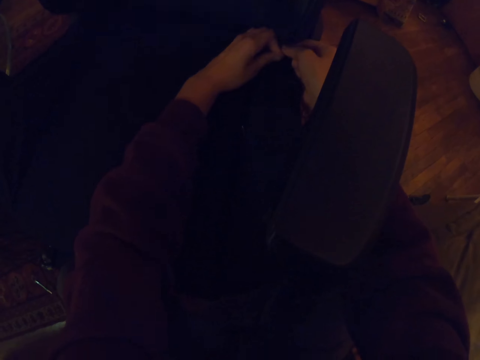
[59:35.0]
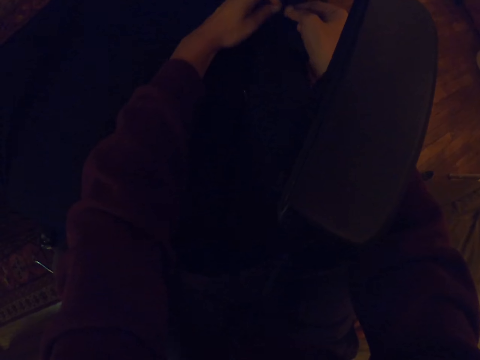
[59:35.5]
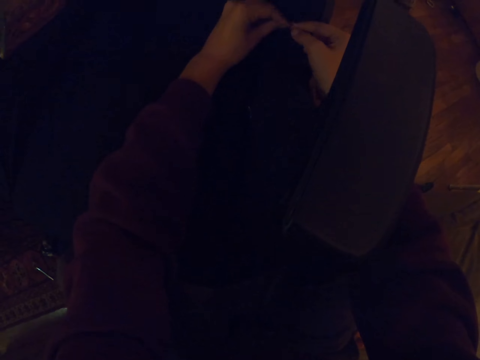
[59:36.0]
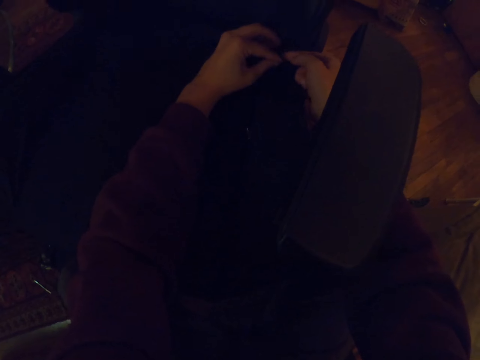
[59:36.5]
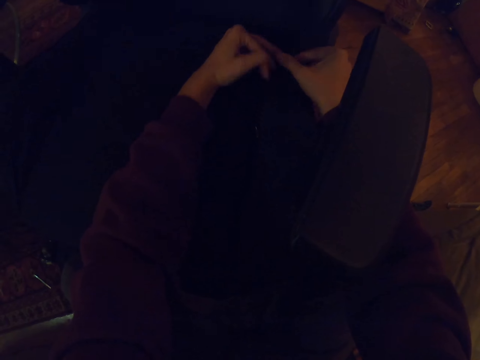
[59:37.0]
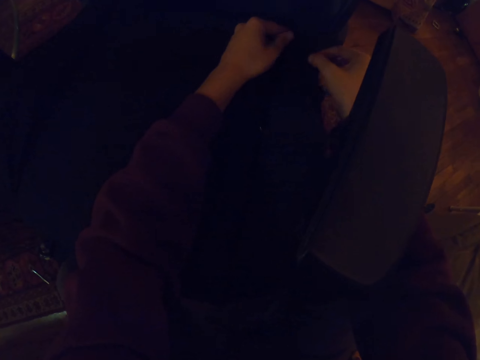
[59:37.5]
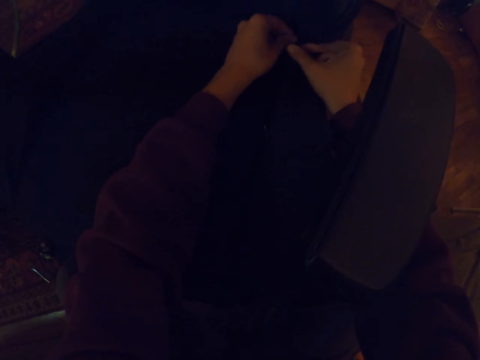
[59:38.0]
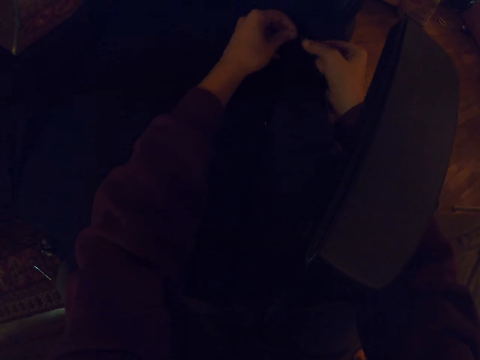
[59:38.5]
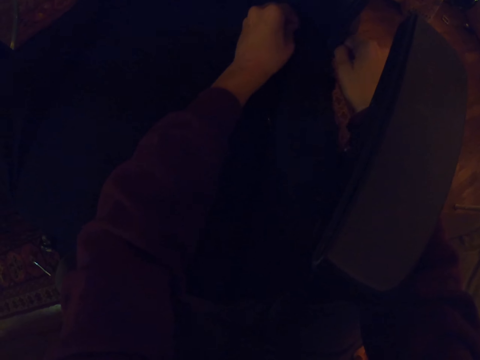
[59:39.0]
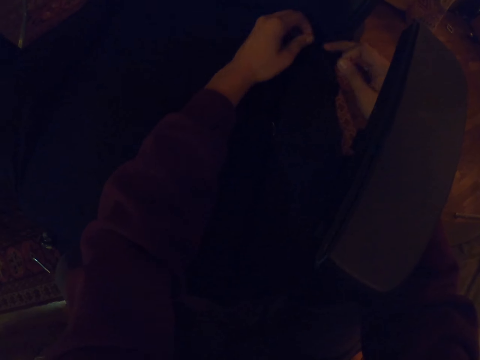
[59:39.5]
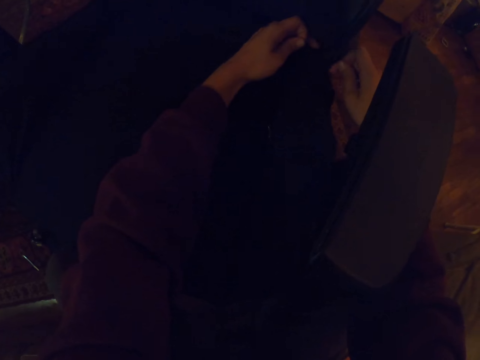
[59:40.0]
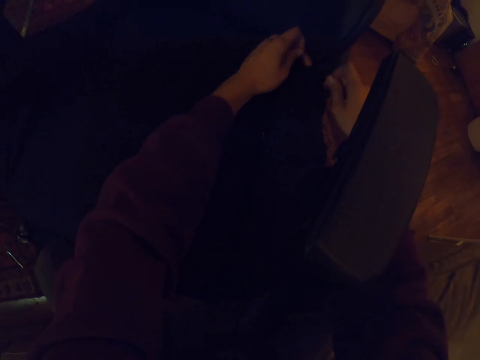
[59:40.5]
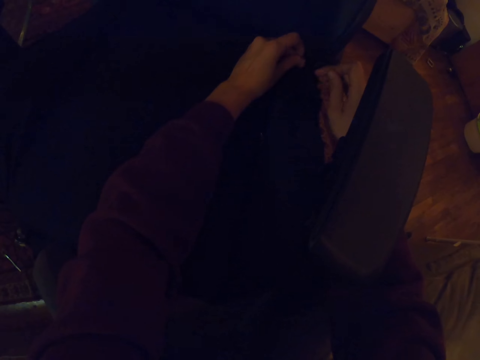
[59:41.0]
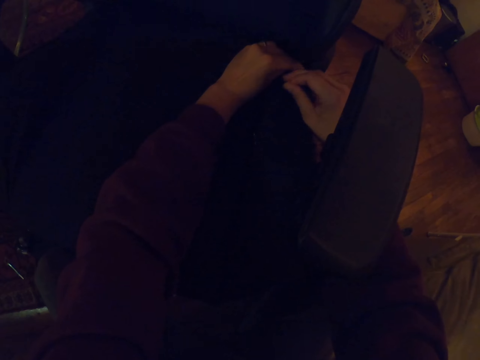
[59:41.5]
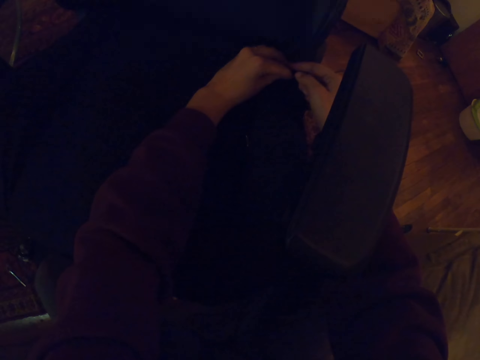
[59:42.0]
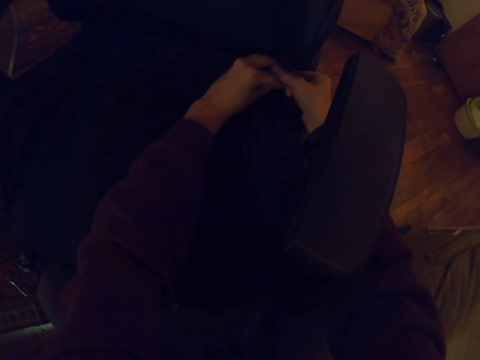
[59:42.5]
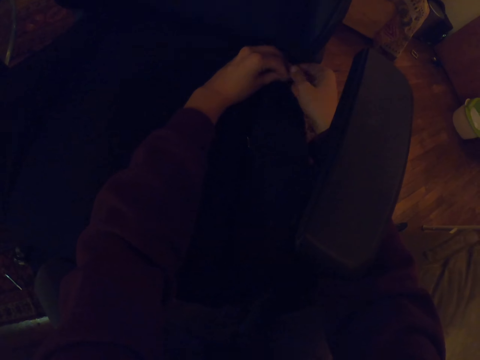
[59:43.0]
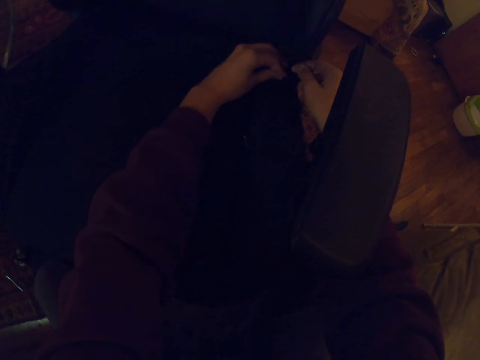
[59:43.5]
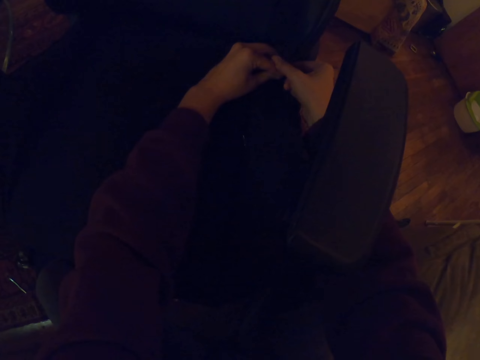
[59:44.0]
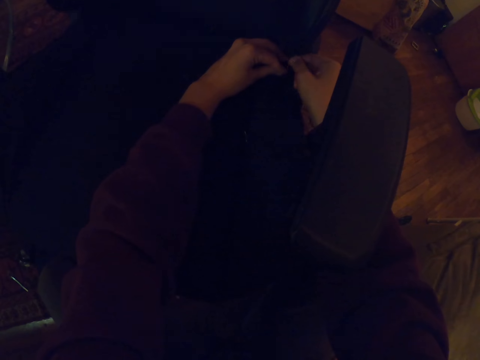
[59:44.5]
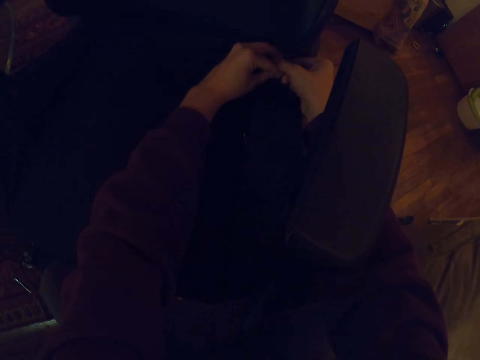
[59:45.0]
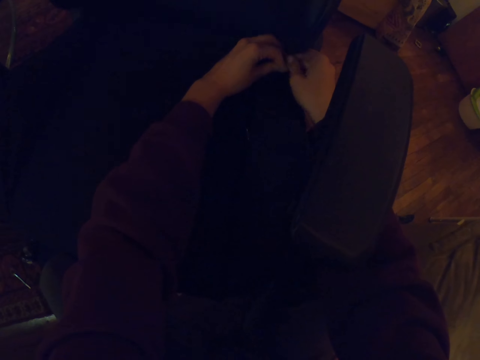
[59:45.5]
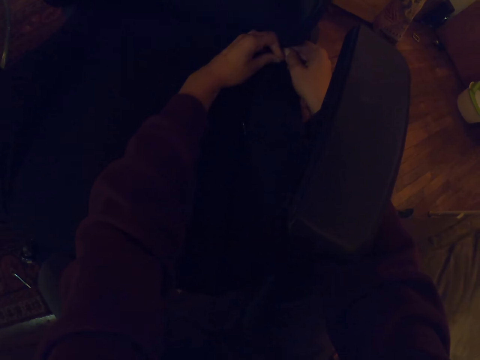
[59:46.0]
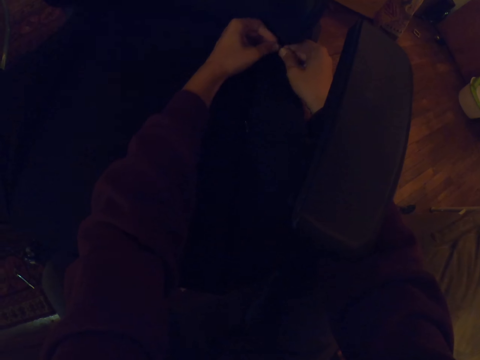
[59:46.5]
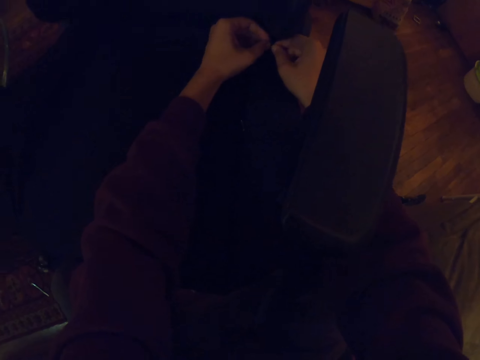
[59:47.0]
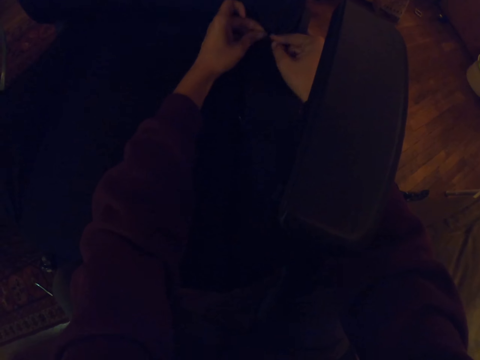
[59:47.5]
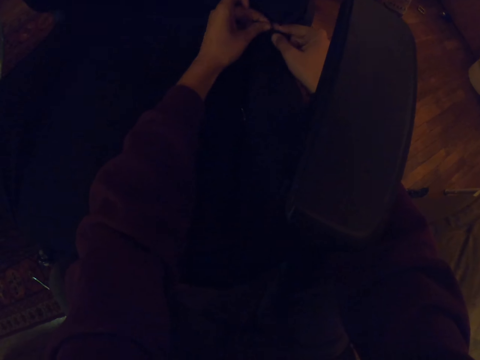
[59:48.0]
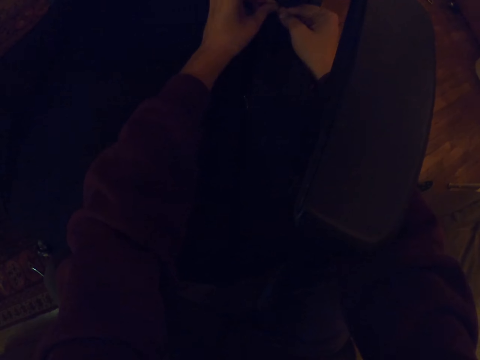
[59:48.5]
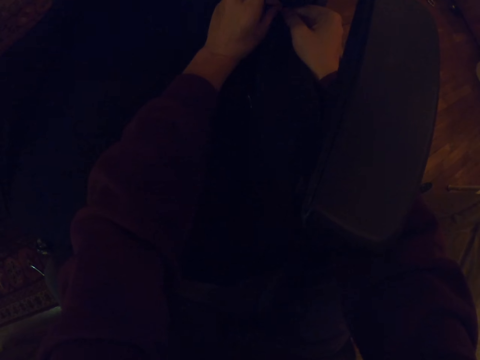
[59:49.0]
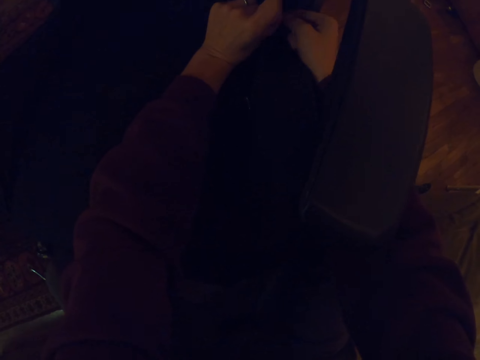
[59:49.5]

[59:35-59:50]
The camera wearer ties the thread with both hands. They tie the thread with both hands repeatedly.

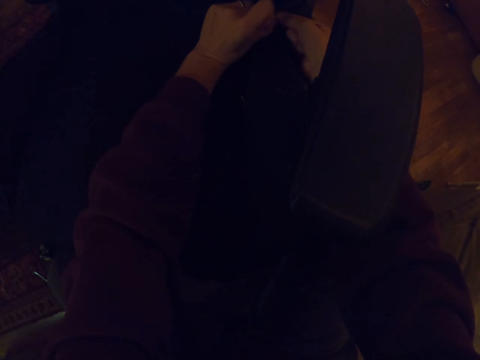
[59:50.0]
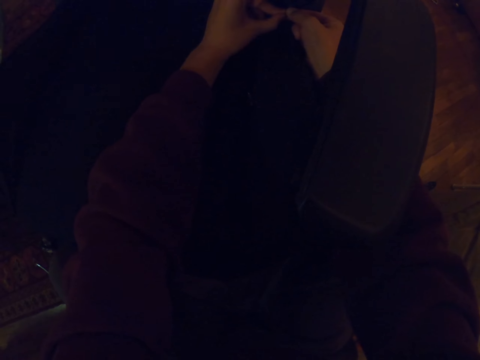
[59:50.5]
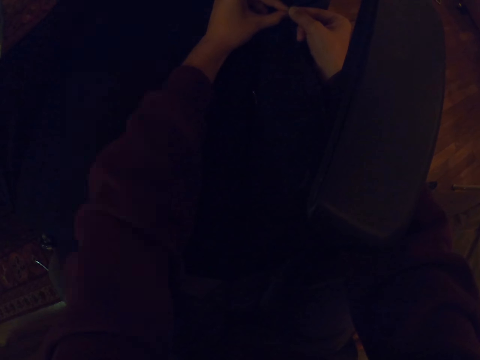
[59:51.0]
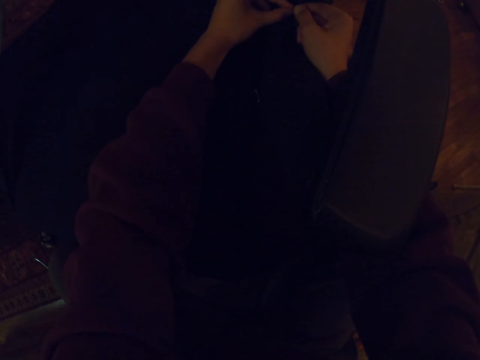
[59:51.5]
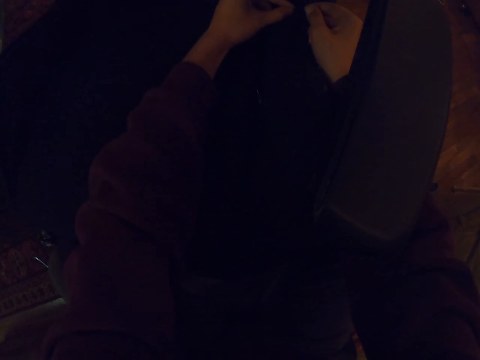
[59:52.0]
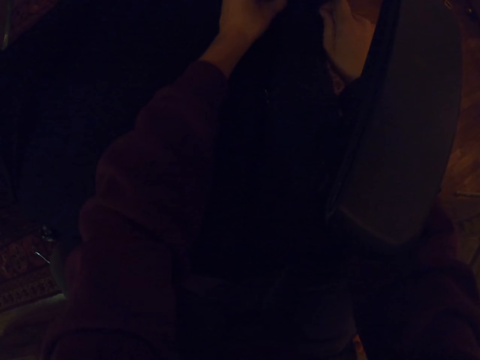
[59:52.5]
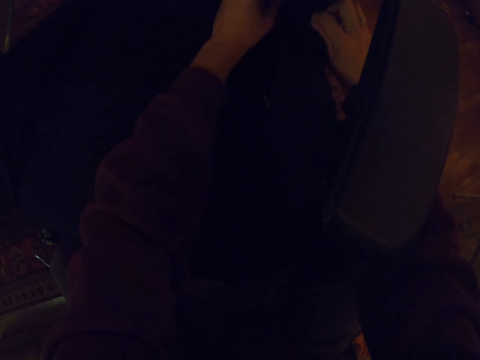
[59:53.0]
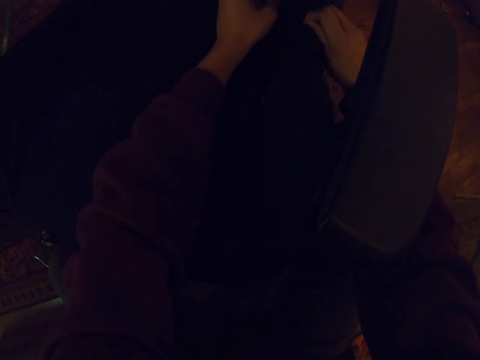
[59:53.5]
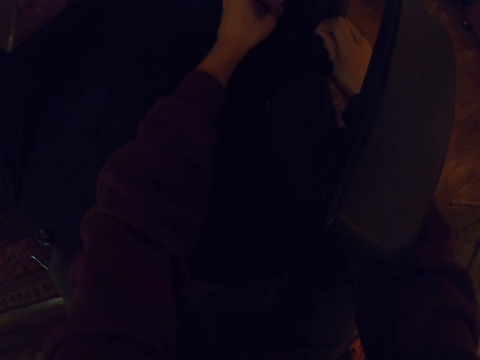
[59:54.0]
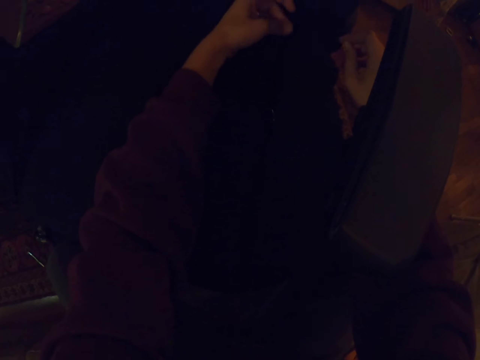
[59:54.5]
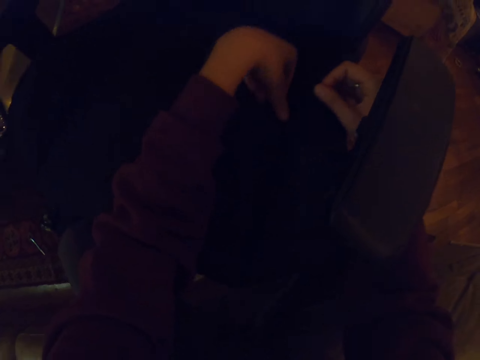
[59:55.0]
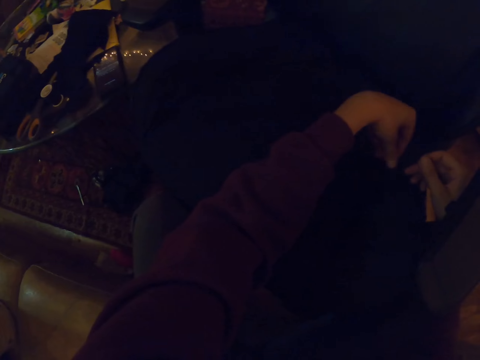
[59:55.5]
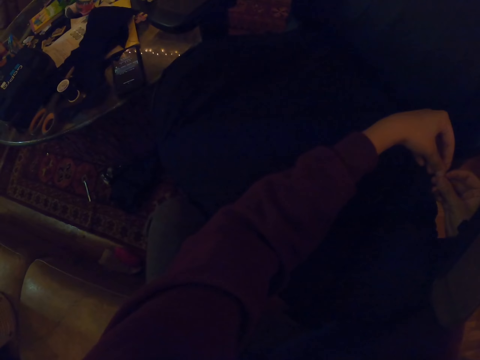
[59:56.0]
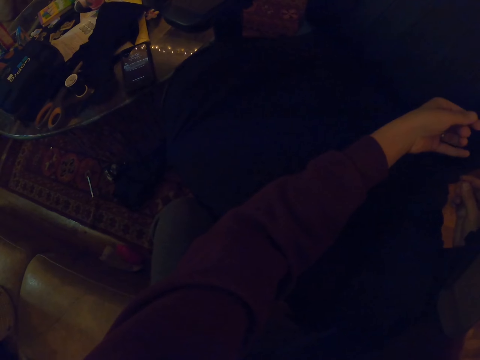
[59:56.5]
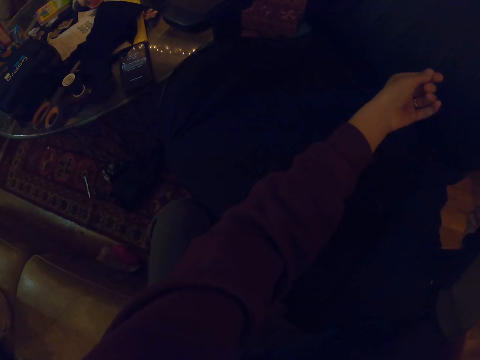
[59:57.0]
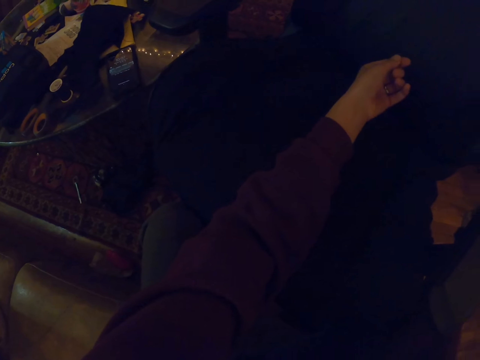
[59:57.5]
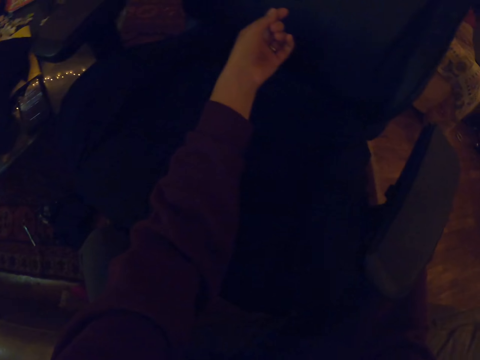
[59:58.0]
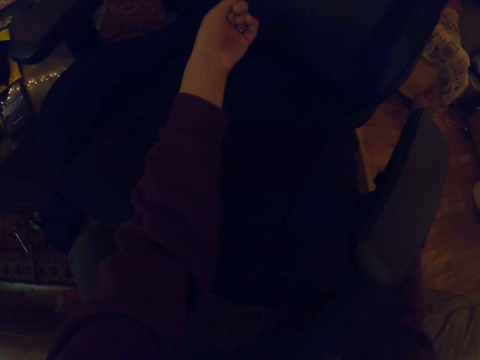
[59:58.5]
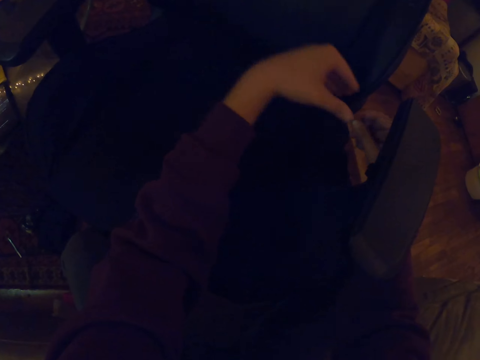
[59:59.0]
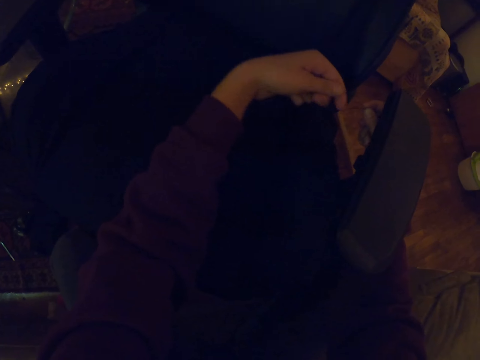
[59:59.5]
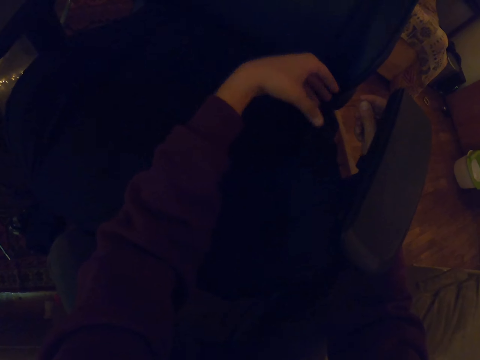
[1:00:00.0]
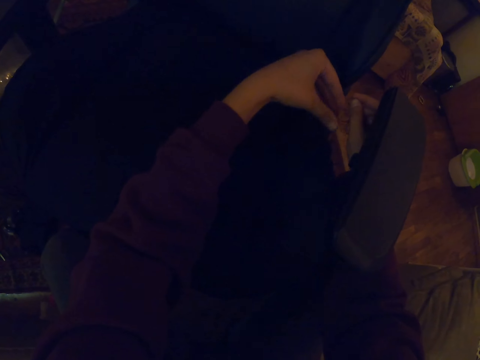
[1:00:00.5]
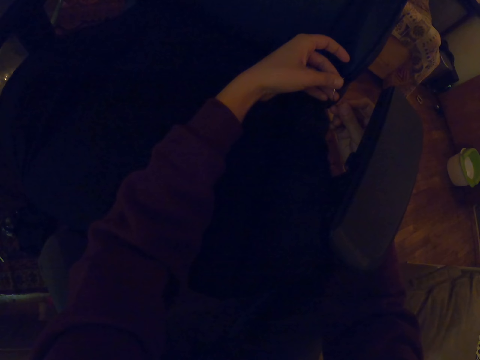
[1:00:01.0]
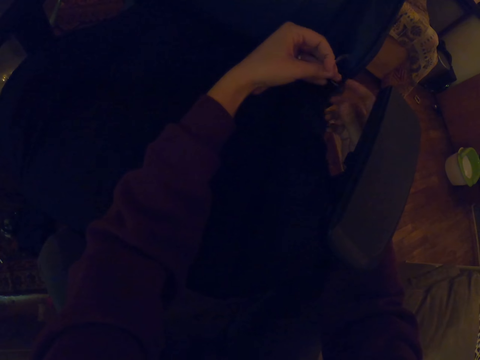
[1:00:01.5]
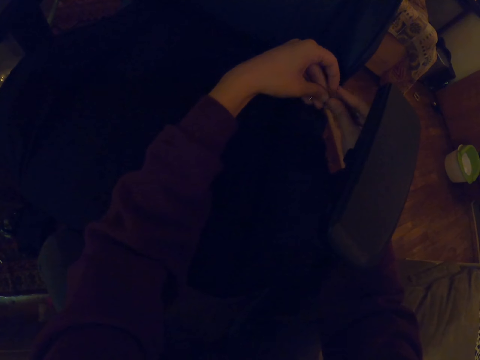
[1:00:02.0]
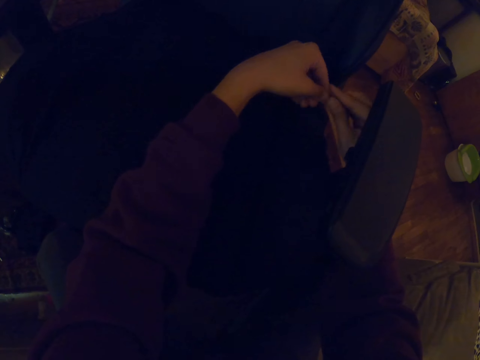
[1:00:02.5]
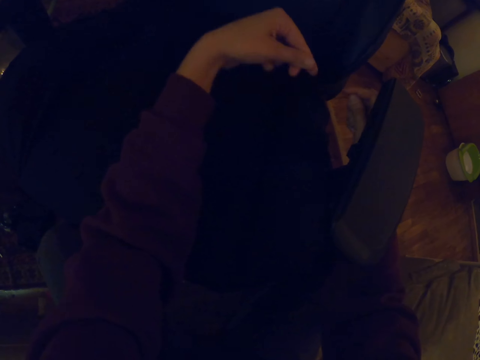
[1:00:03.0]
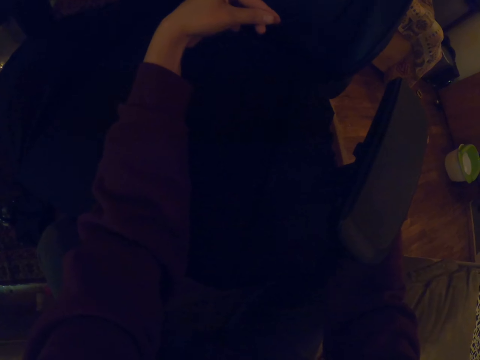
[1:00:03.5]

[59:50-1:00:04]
The camera wearer ties the thread with both hands. They tie the thread with both hands again. They move the left hand. They pull the thread with the left hand. They hold the hook with both hands.
